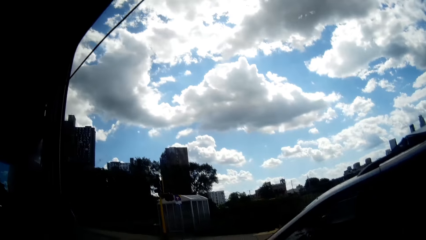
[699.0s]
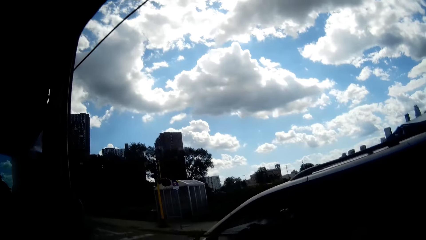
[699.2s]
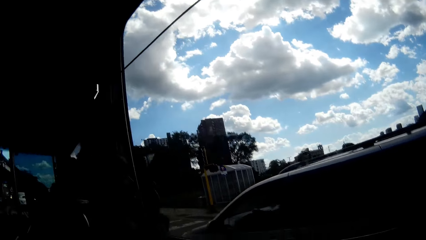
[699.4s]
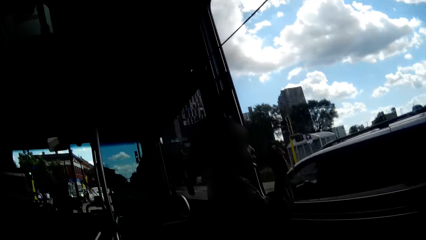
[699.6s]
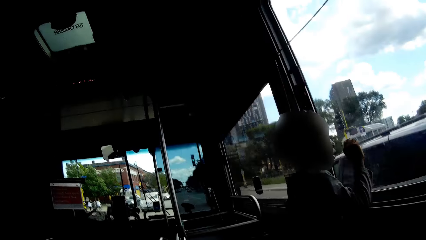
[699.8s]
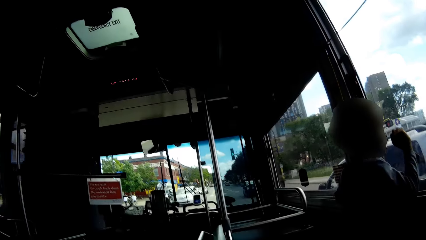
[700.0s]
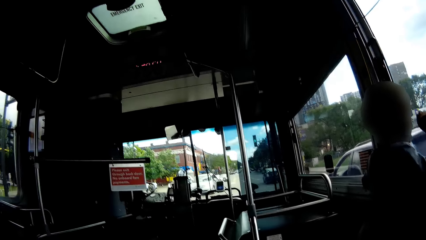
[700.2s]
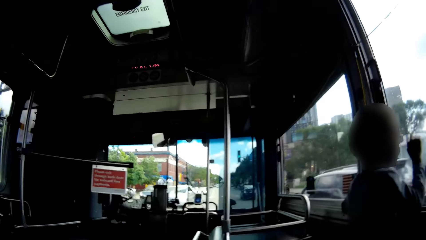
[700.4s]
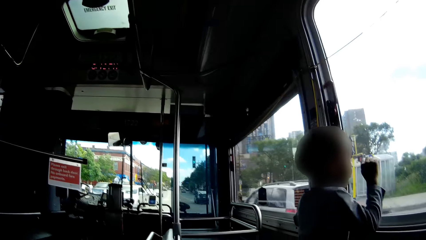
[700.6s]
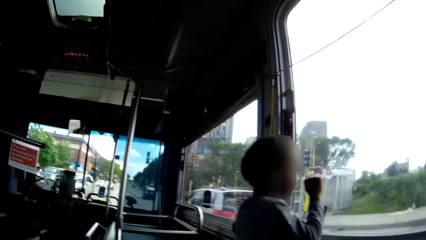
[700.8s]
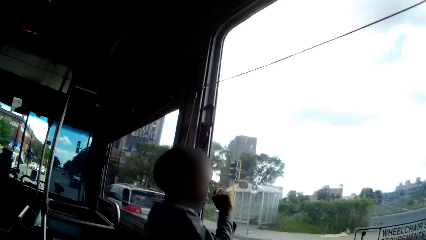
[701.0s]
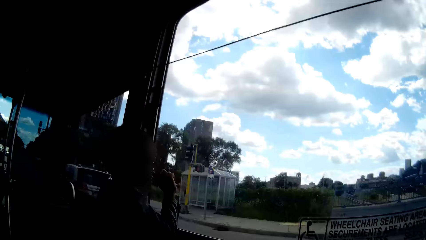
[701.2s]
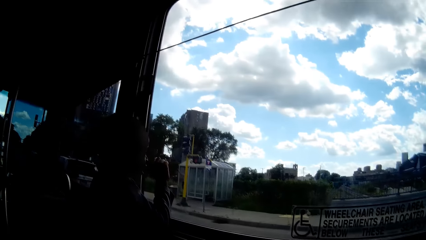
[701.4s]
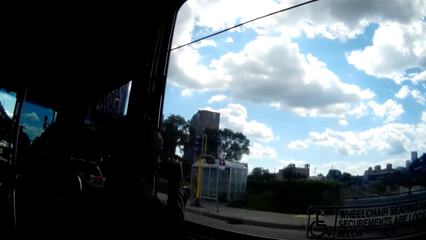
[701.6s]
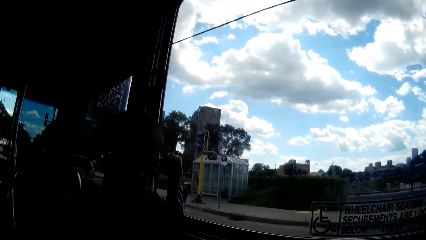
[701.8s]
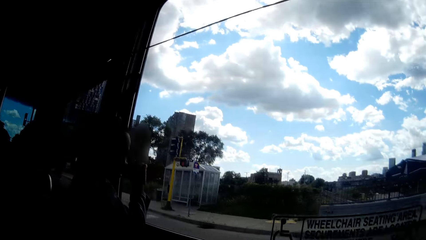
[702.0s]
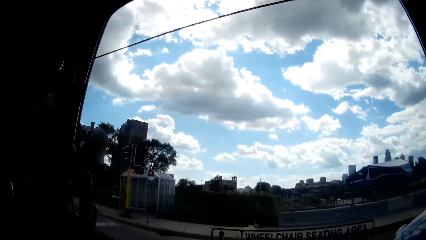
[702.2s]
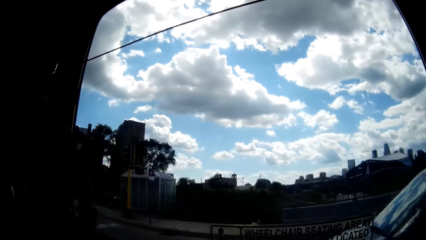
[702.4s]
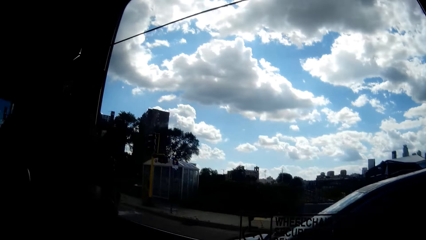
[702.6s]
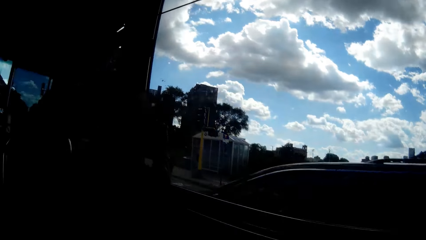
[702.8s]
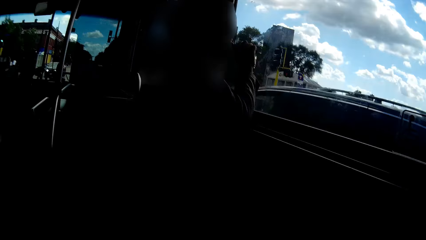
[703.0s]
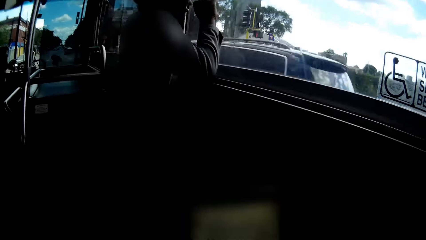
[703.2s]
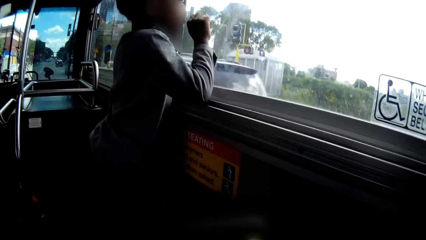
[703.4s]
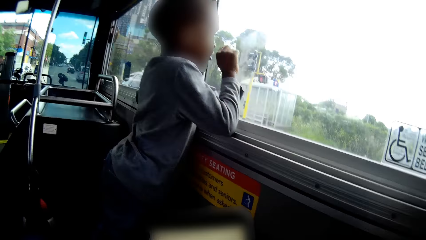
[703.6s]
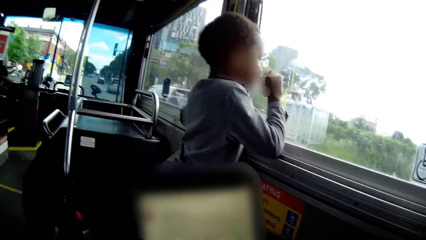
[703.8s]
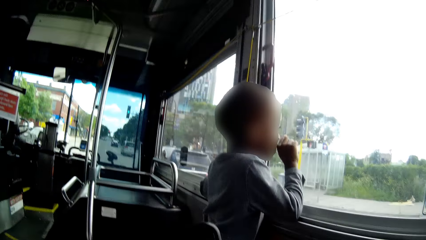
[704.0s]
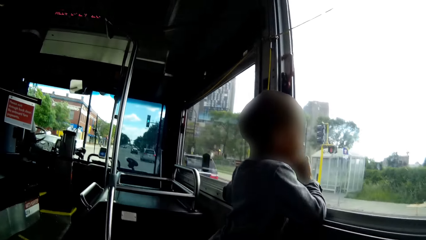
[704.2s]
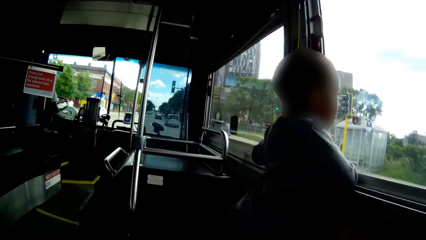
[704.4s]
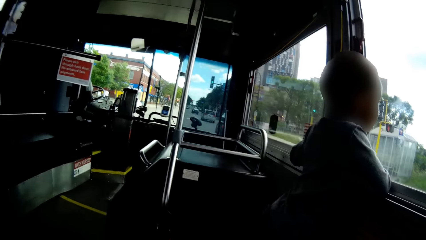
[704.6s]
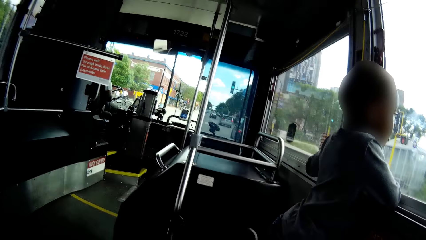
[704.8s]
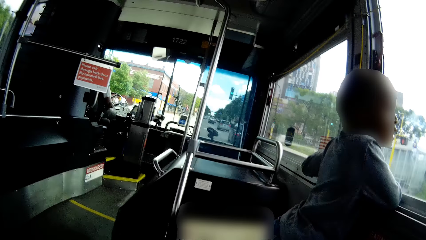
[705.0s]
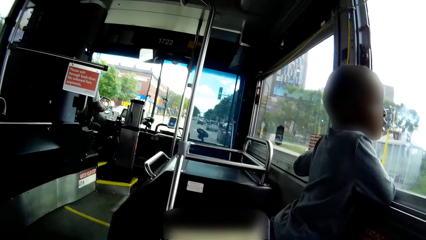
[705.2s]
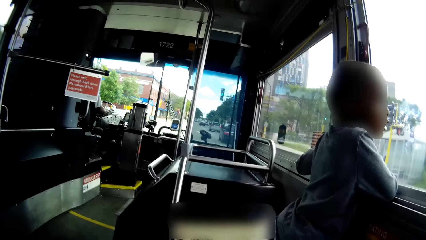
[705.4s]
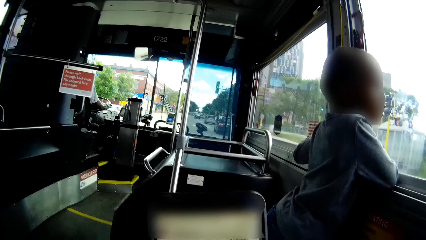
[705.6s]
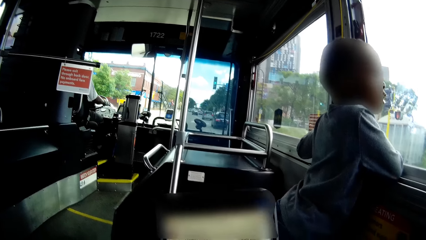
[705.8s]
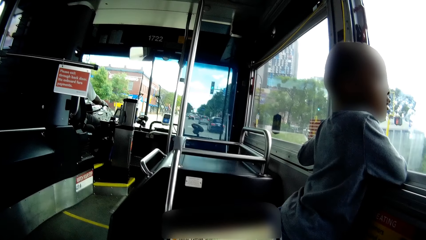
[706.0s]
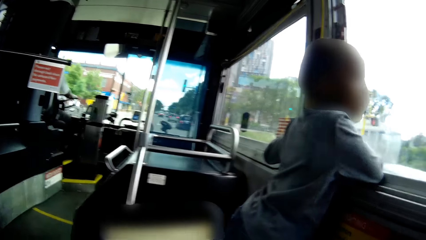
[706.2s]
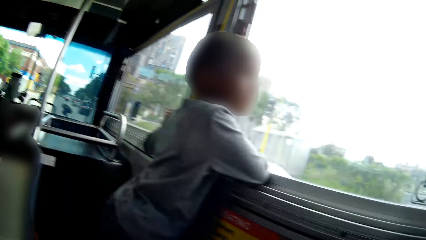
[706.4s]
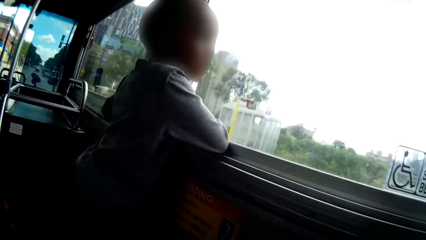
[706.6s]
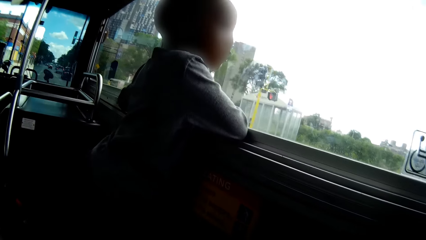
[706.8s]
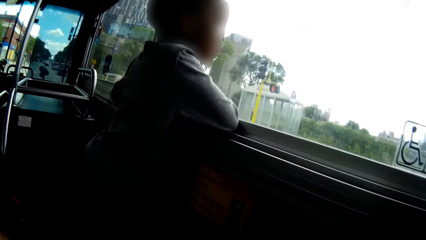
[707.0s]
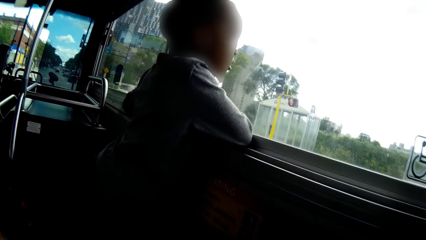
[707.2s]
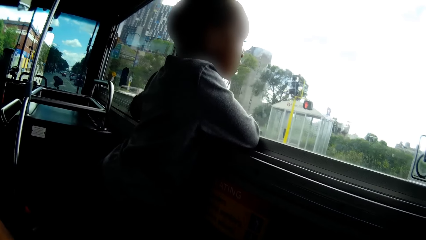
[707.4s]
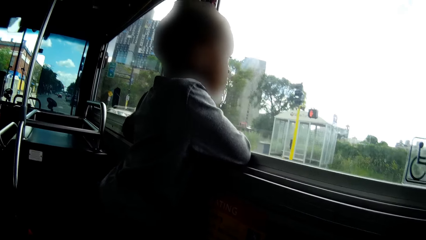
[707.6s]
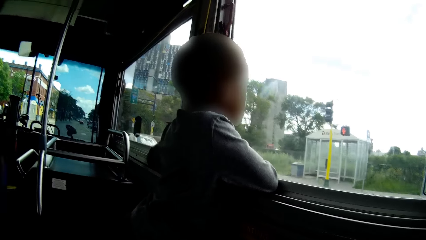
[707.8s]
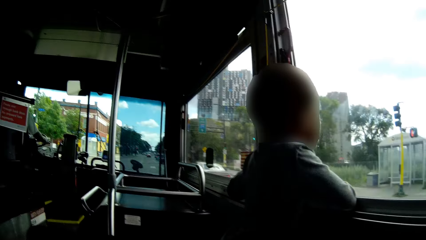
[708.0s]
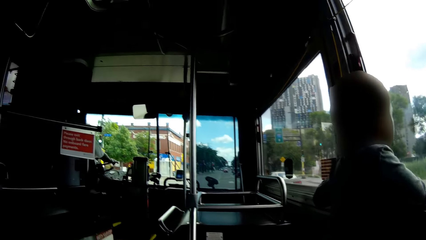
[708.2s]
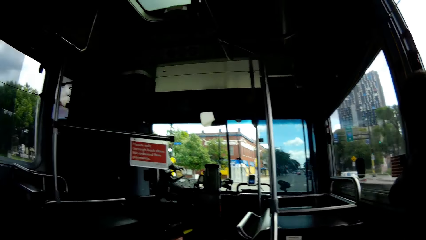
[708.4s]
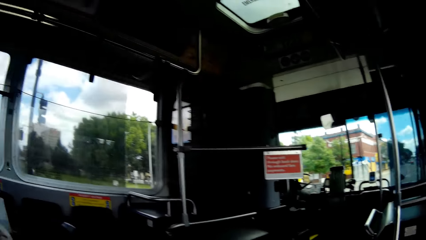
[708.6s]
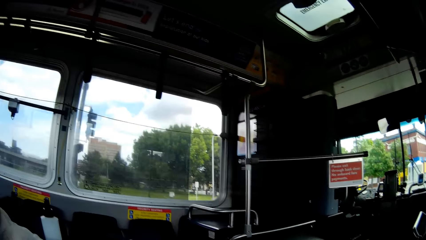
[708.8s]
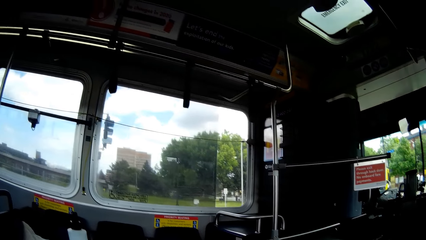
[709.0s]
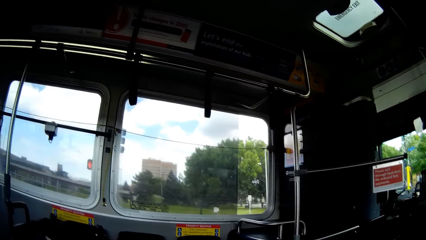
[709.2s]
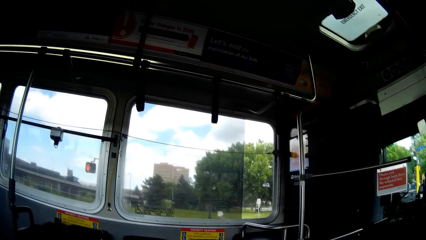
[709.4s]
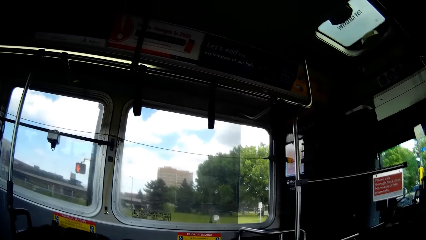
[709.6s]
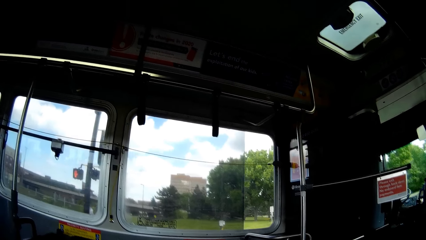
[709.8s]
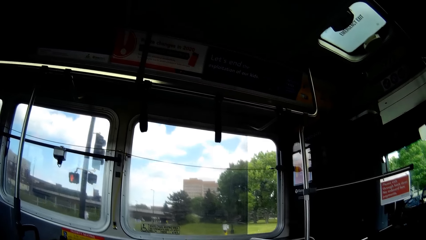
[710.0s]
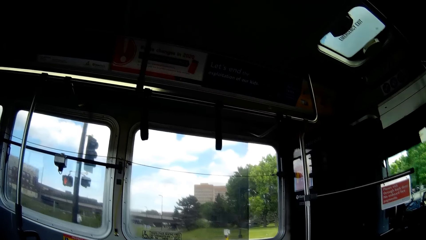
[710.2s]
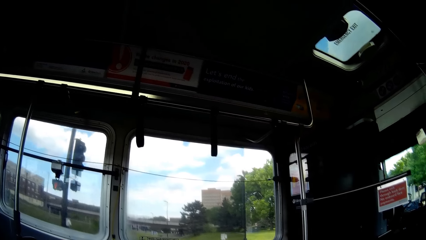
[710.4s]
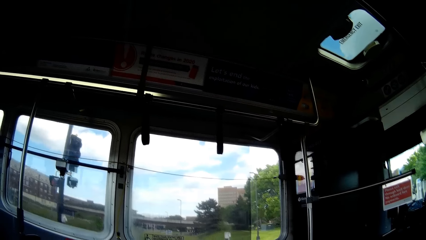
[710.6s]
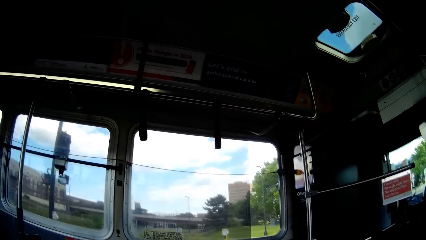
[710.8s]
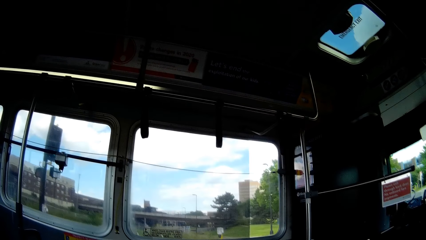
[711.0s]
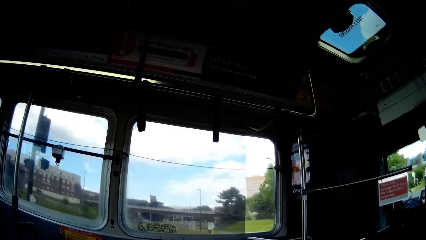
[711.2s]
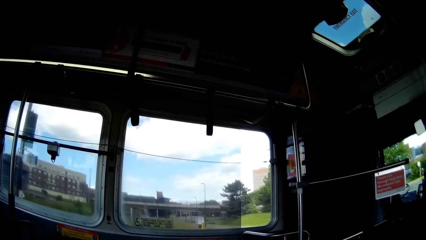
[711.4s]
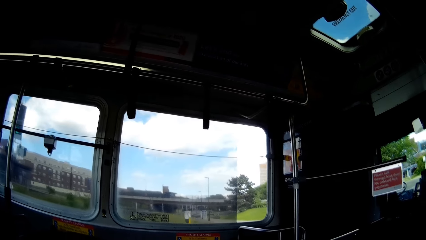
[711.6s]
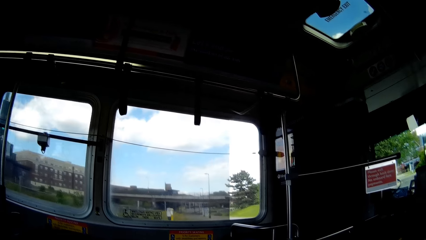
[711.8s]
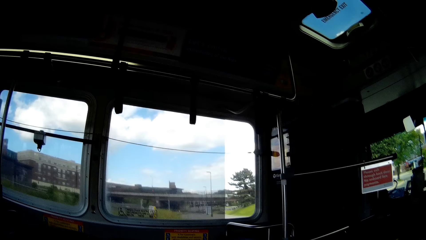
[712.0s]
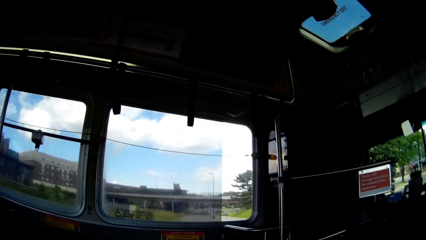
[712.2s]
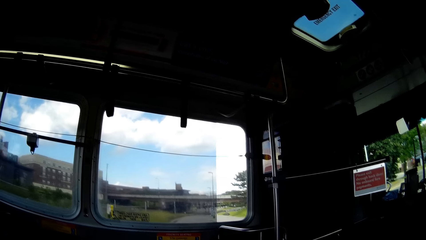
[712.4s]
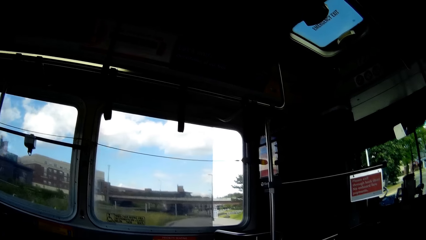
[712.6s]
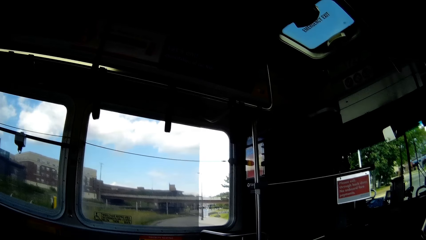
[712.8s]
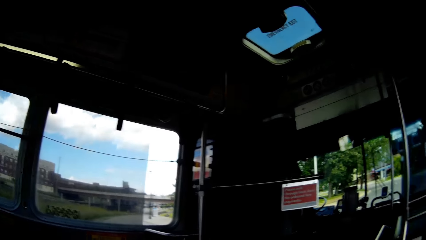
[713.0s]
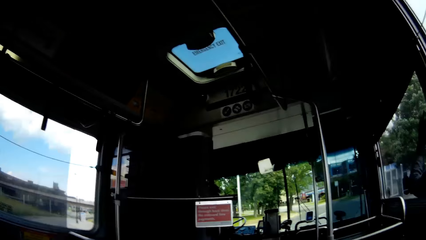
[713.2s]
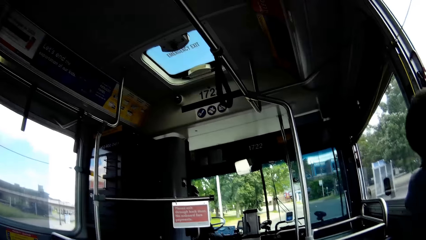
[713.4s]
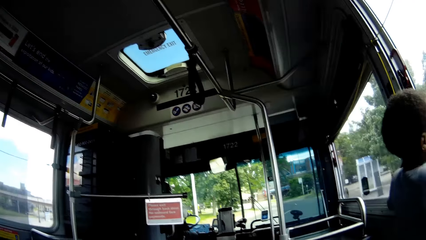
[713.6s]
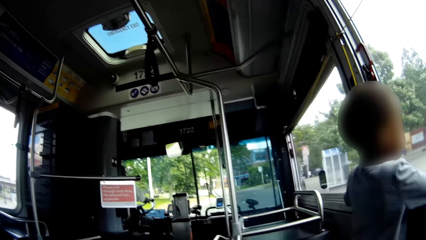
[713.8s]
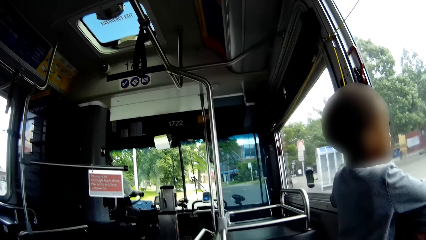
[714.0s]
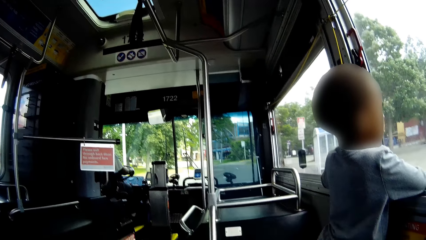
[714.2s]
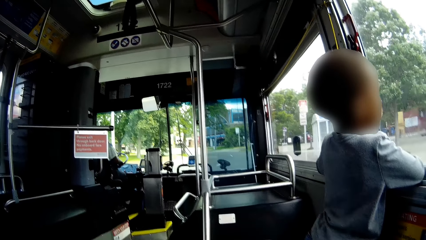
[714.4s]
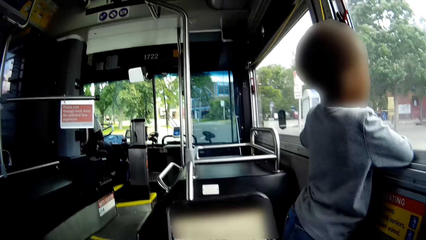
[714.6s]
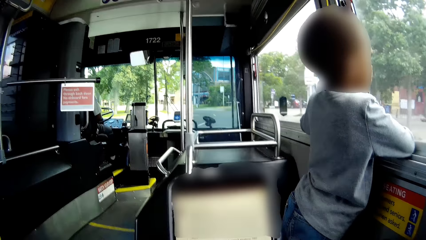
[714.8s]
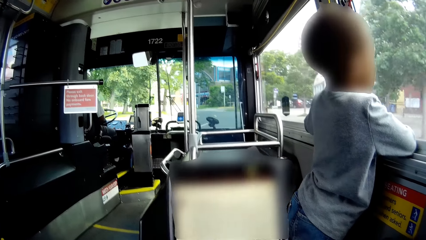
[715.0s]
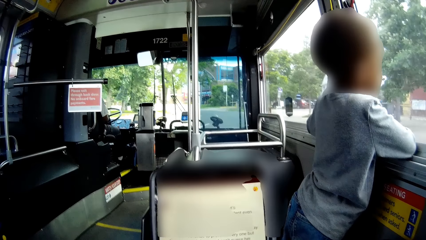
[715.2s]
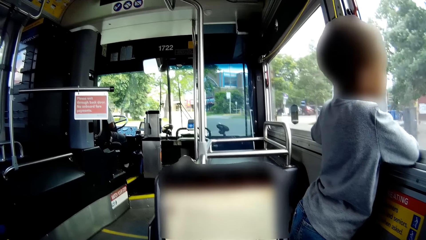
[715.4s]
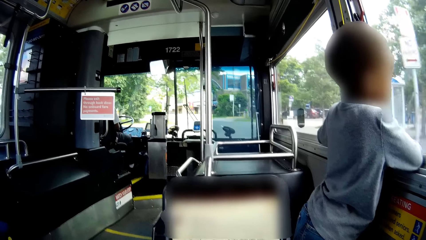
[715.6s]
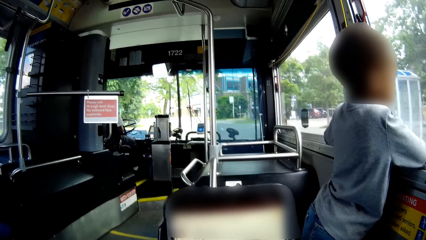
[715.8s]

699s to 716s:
The camera wearer looks through the window. They talk with a boy. The driver turns the car steering with his hands.
